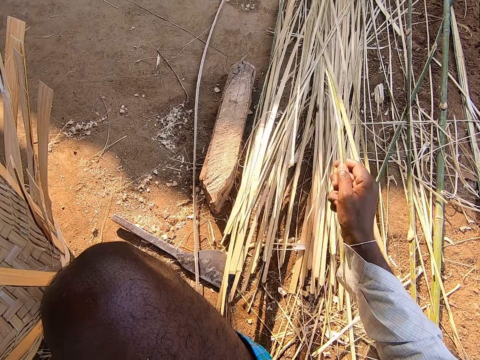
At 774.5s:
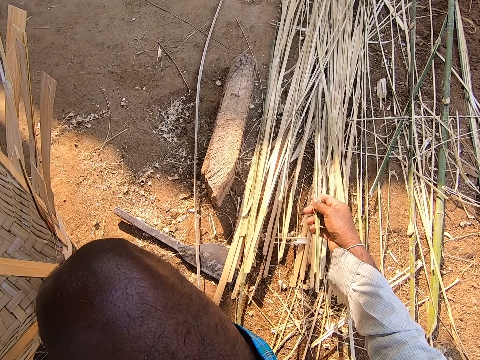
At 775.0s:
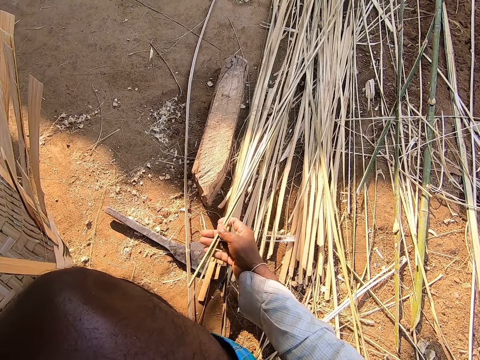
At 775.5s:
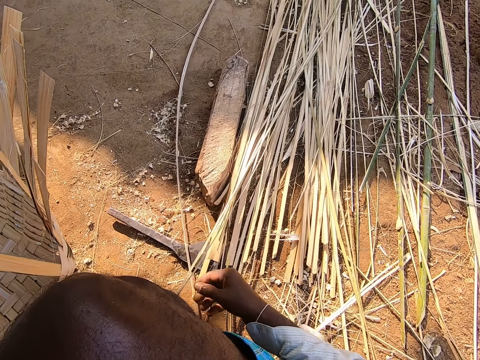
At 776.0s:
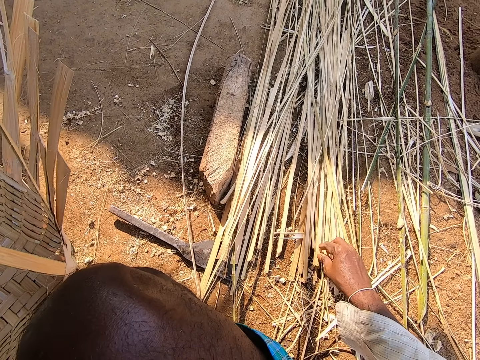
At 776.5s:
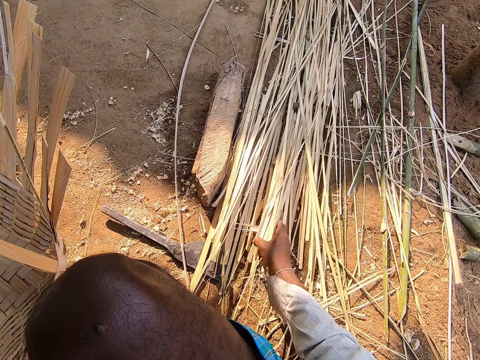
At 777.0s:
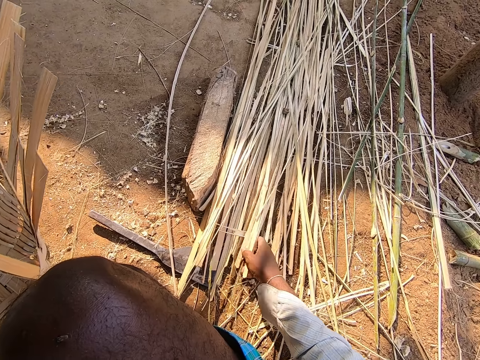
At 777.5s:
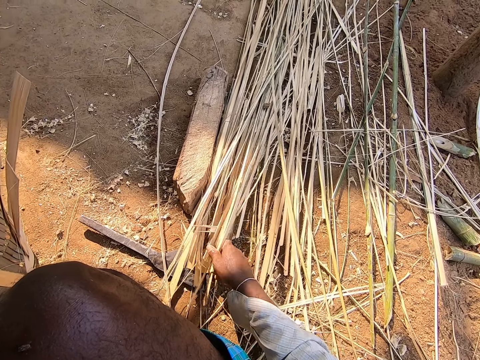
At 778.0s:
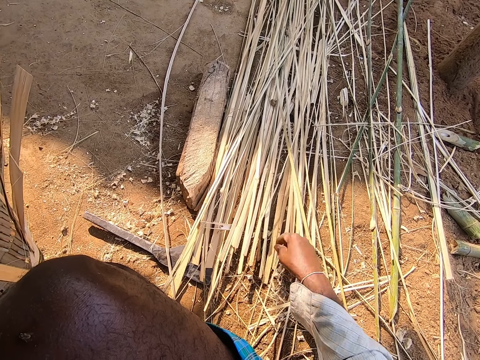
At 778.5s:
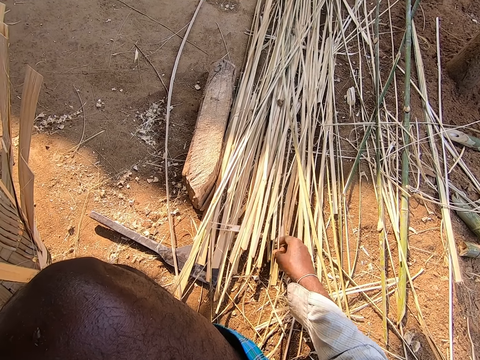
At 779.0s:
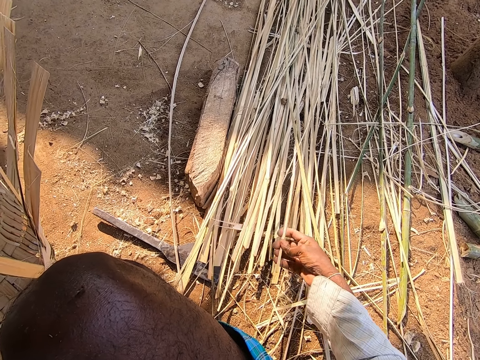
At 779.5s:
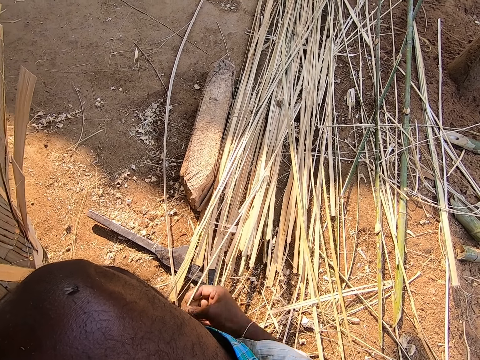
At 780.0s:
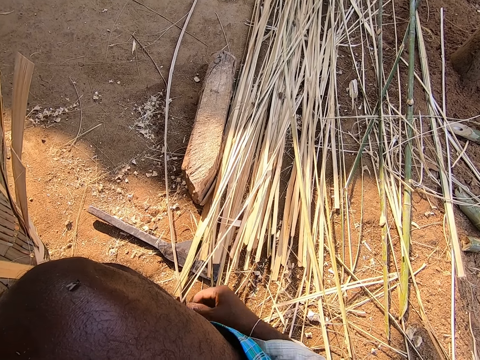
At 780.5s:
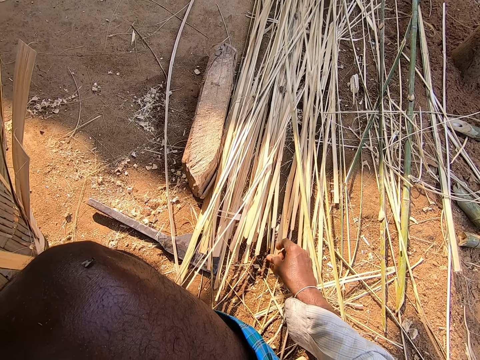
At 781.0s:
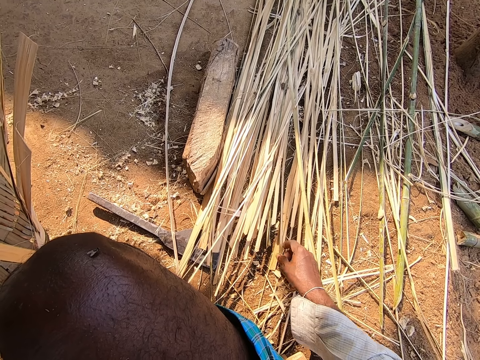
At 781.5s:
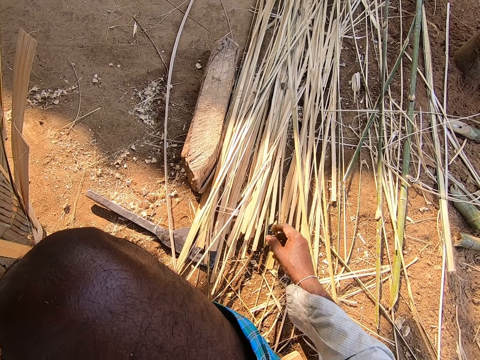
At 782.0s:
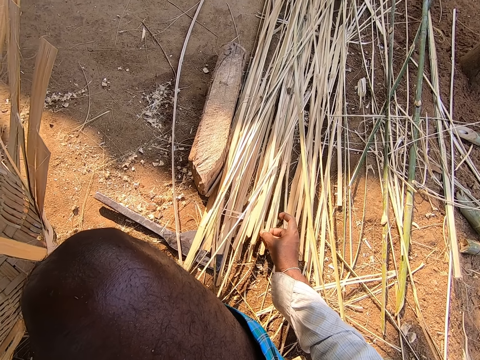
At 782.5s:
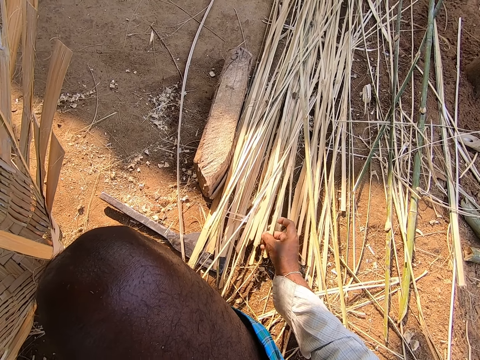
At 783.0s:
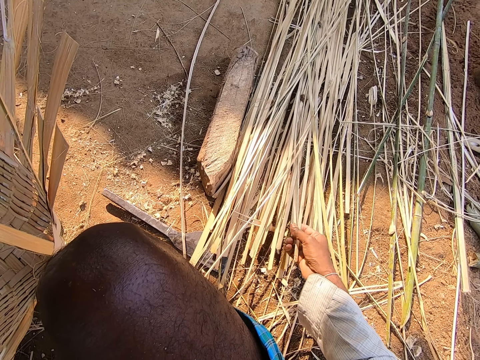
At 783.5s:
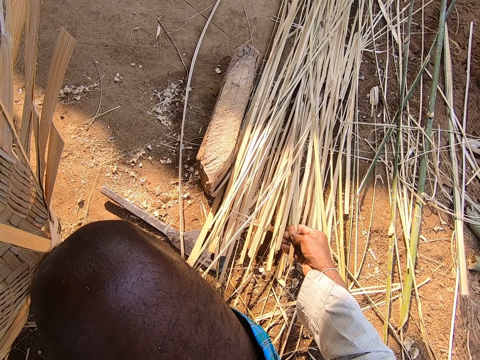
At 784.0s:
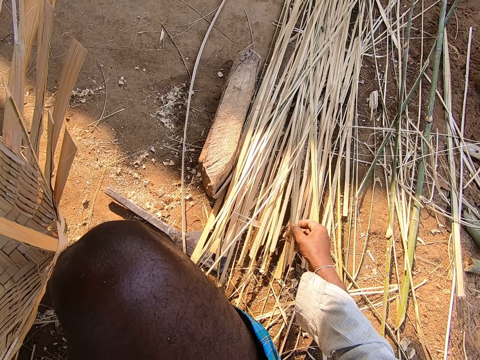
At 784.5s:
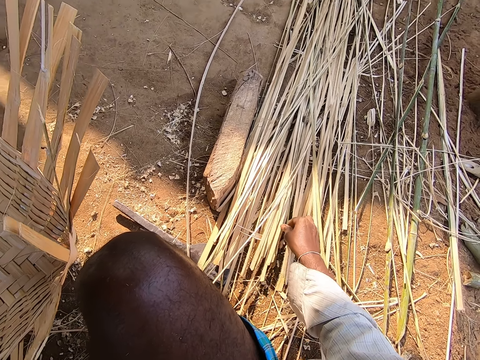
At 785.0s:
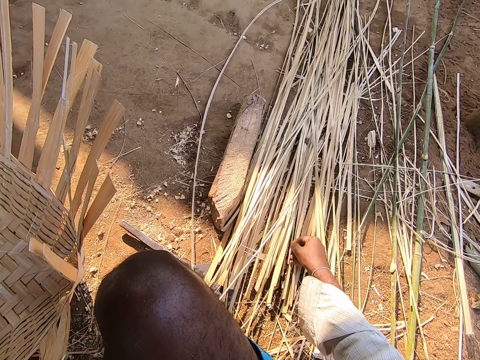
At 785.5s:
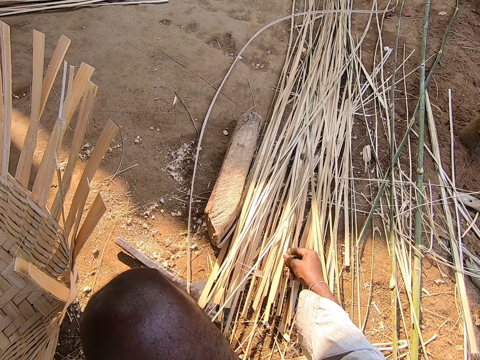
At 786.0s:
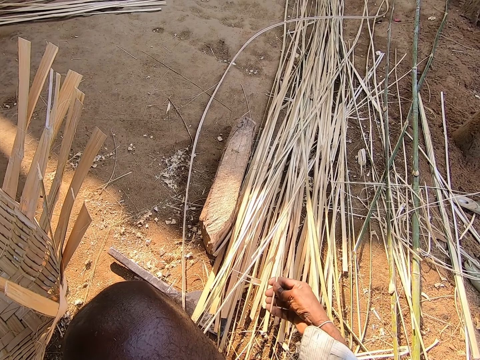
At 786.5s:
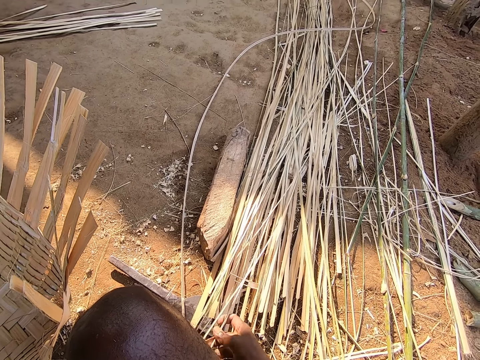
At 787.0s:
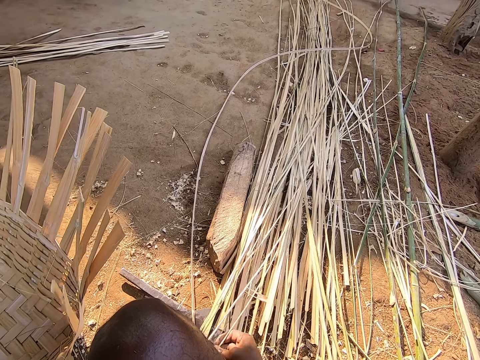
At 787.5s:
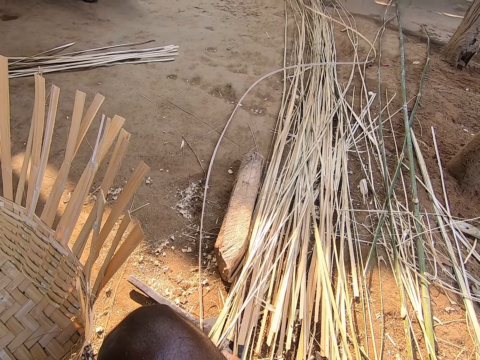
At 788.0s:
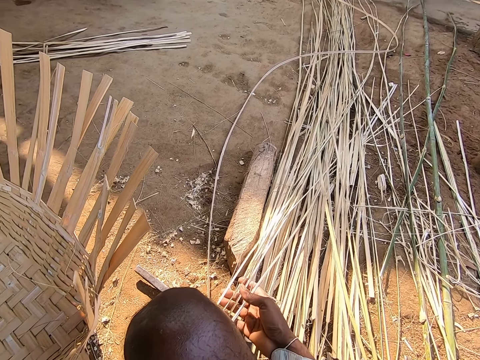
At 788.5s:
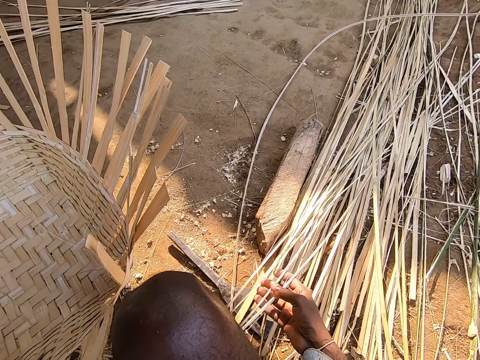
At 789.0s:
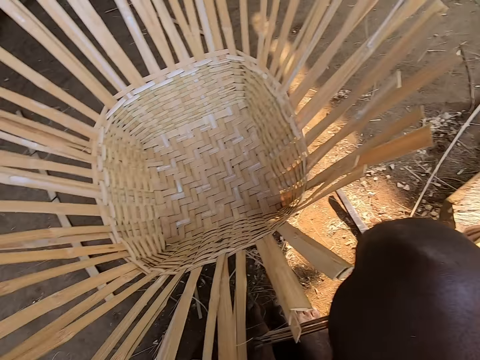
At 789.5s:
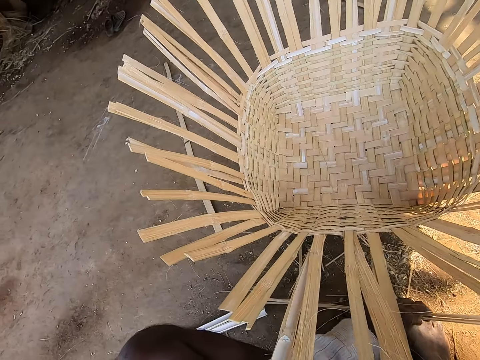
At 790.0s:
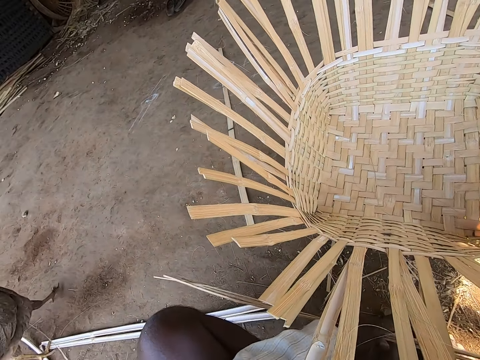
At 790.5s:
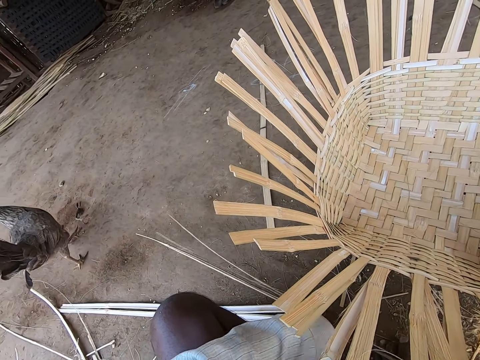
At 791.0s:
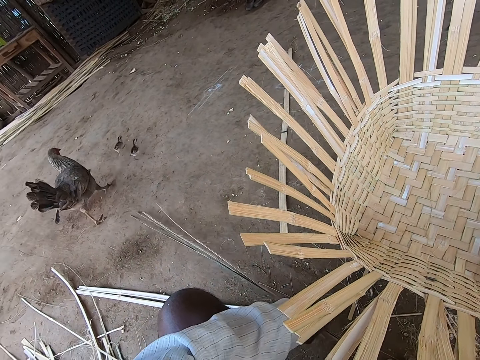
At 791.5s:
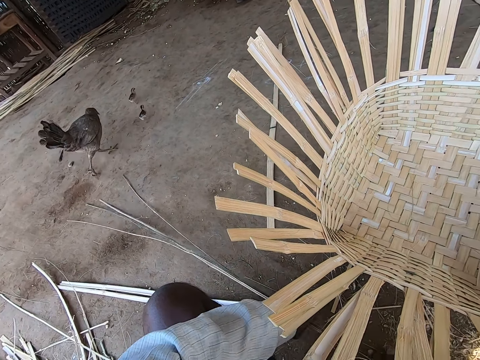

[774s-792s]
The camera wearer pulls a reed. They drop the reeds. They move the reeds. They pull a reed. They drop the reed. They touch the reeds. They hold the reeds. They hold the reeds again. They pull a reed. They move some bamboo strips on the floor with both hands. They pull the reeds.

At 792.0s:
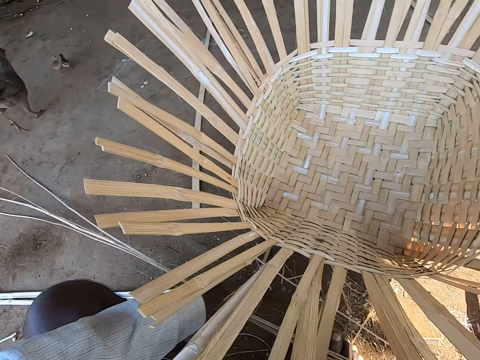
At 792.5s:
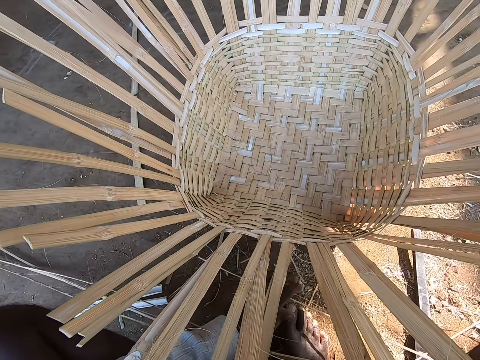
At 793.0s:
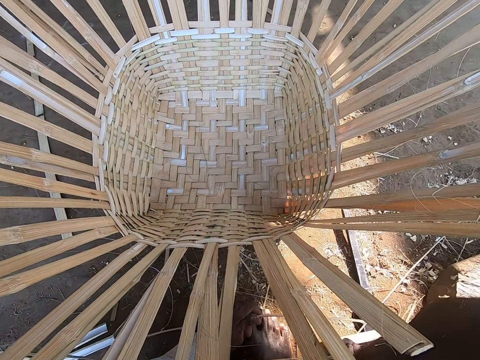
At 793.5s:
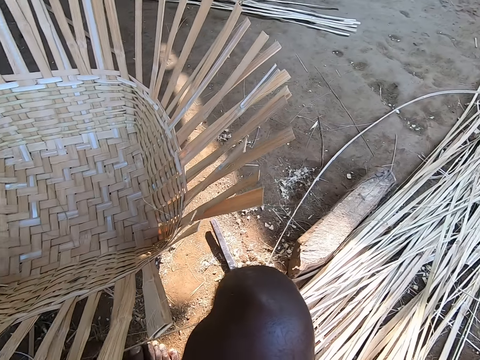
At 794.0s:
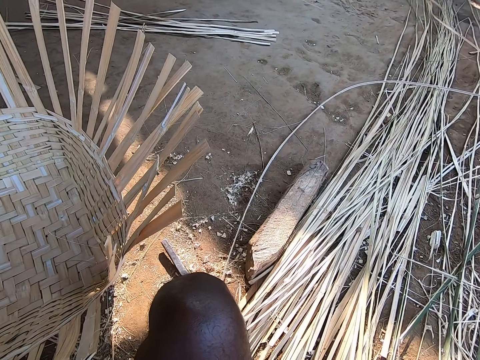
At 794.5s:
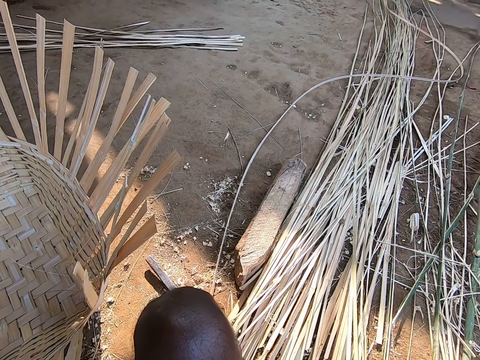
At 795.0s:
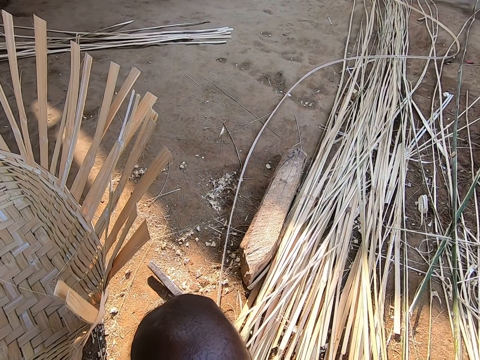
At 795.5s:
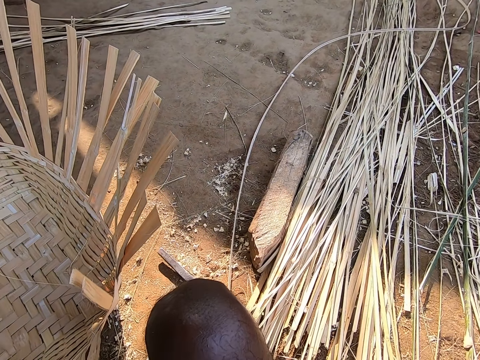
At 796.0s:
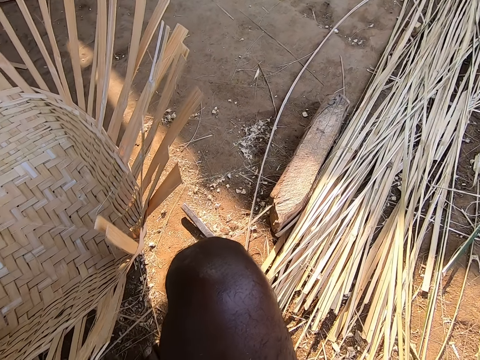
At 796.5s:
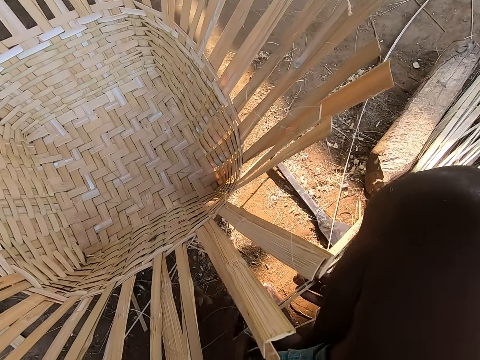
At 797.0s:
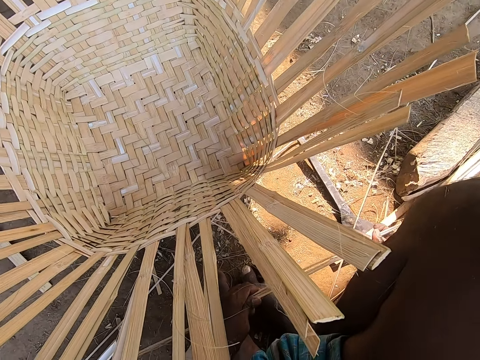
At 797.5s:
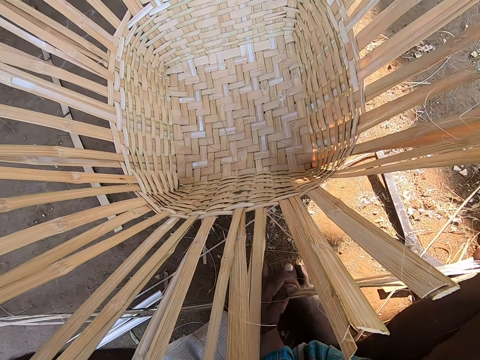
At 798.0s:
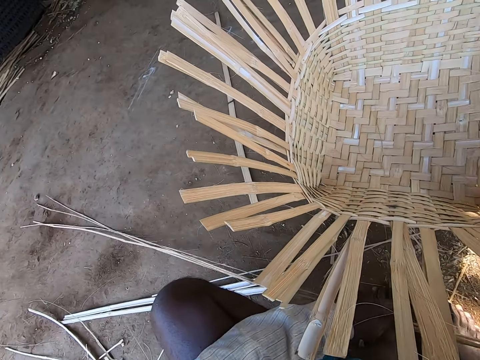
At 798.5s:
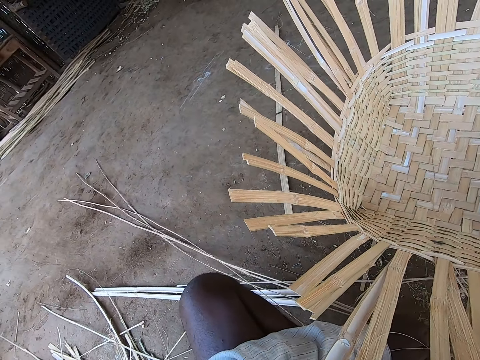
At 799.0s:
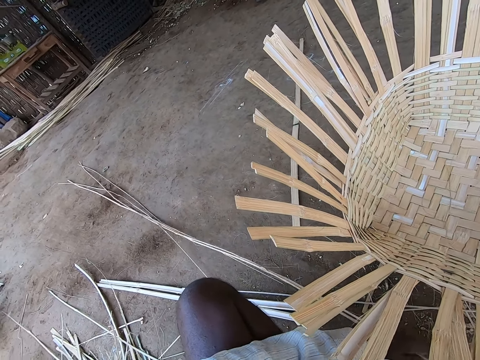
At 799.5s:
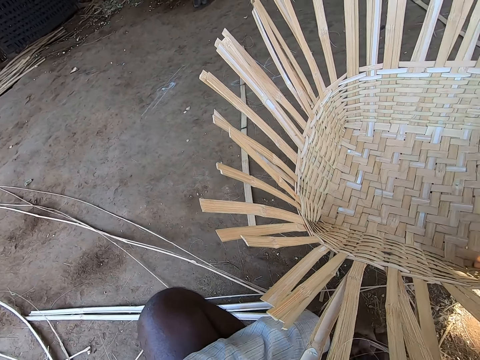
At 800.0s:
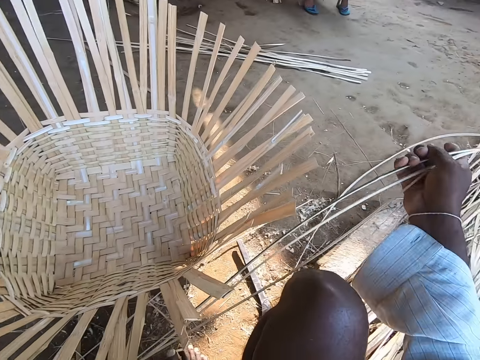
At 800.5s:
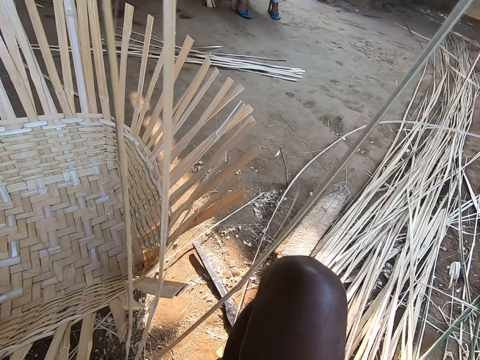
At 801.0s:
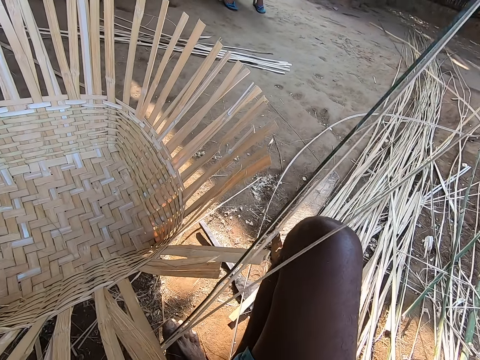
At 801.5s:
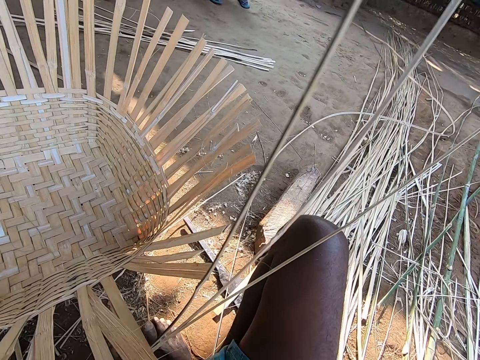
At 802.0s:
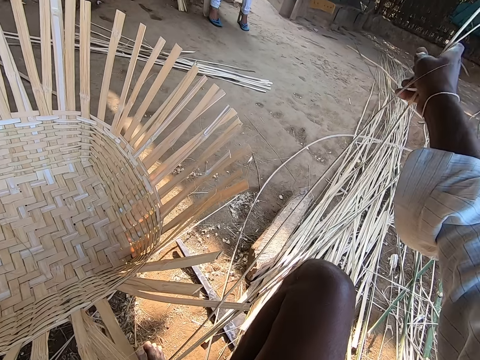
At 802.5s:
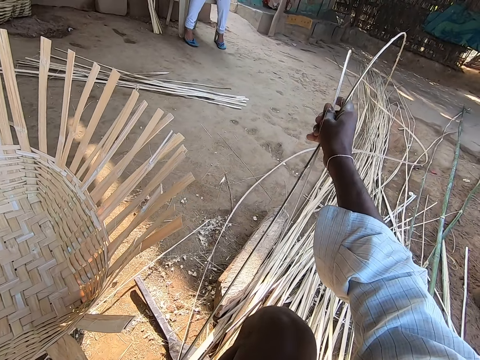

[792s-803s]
The camera wearer holds a reed. They lift the reeds.
